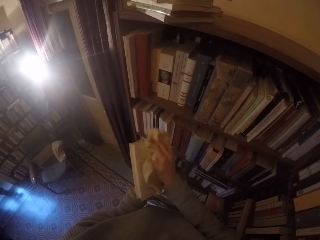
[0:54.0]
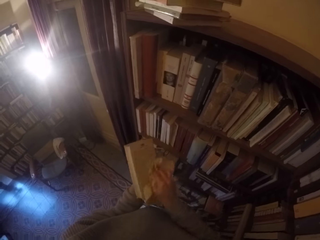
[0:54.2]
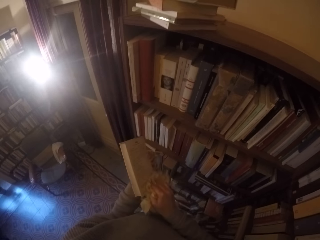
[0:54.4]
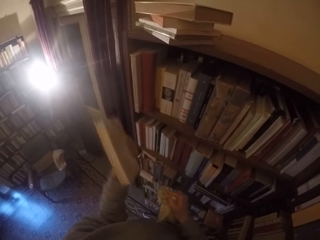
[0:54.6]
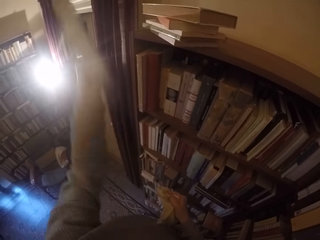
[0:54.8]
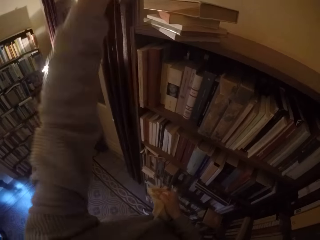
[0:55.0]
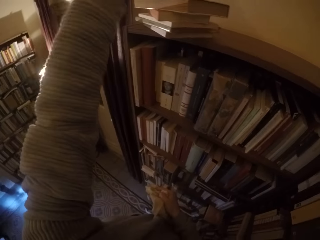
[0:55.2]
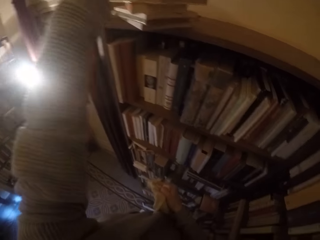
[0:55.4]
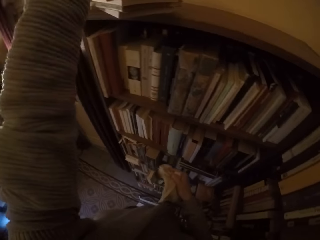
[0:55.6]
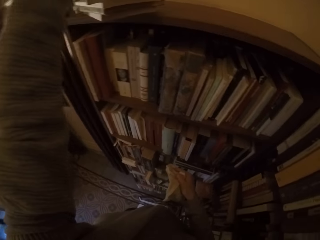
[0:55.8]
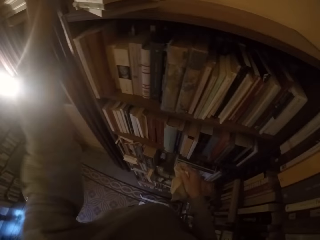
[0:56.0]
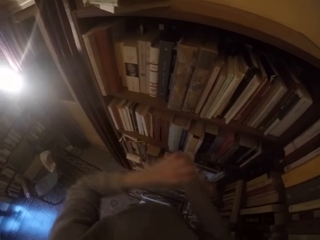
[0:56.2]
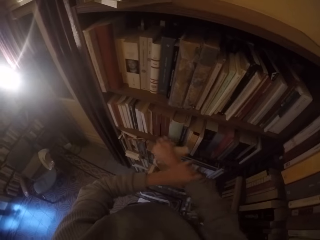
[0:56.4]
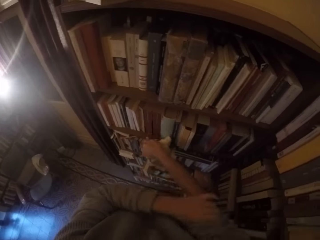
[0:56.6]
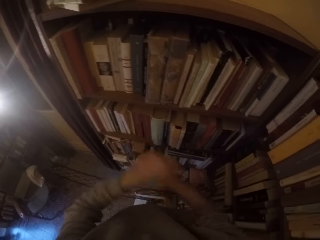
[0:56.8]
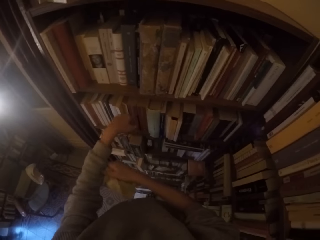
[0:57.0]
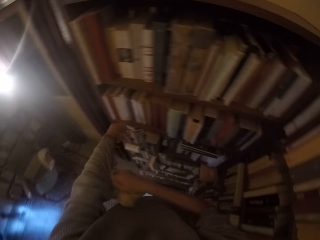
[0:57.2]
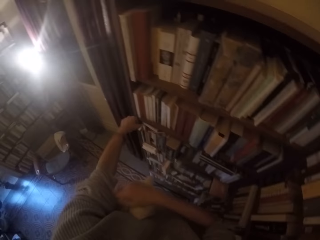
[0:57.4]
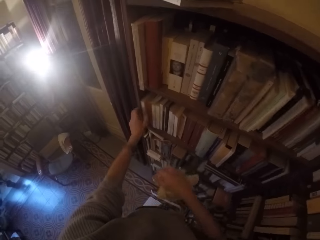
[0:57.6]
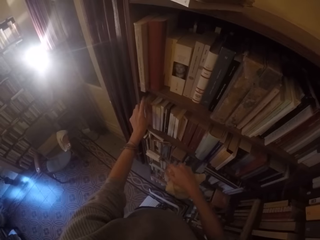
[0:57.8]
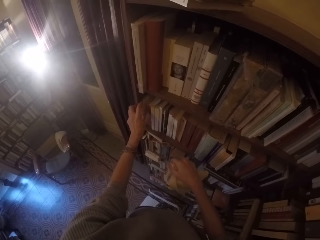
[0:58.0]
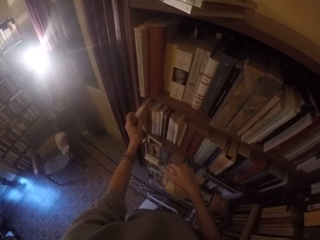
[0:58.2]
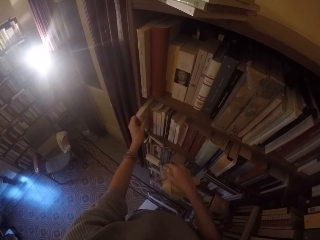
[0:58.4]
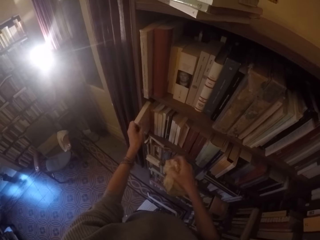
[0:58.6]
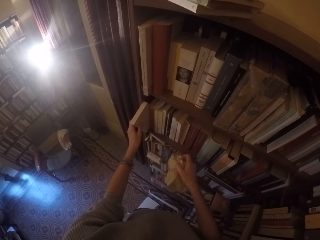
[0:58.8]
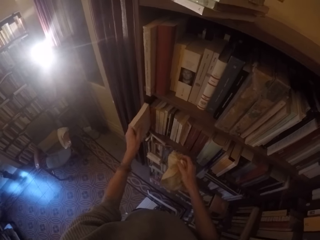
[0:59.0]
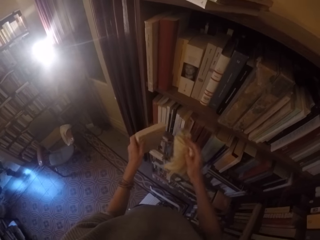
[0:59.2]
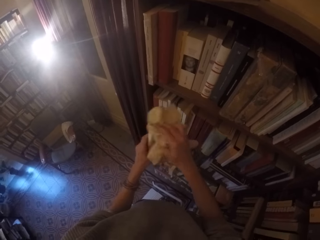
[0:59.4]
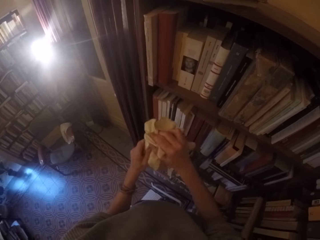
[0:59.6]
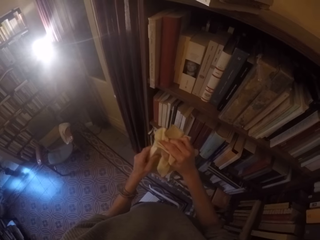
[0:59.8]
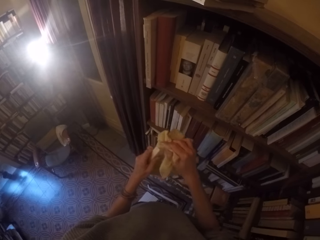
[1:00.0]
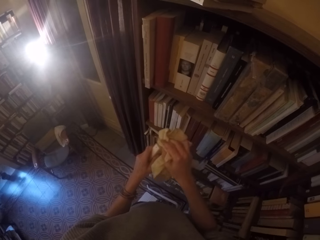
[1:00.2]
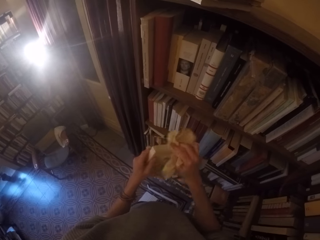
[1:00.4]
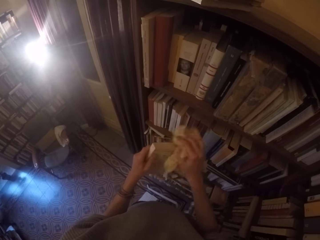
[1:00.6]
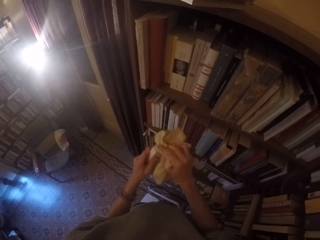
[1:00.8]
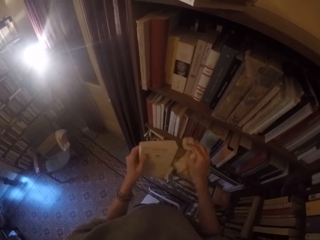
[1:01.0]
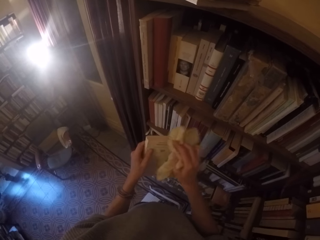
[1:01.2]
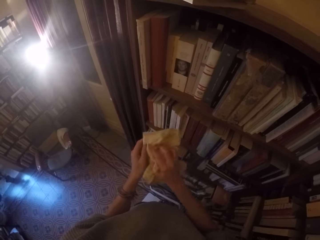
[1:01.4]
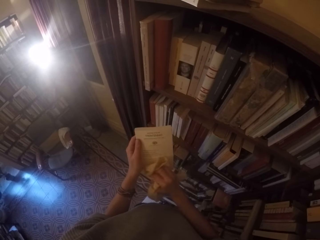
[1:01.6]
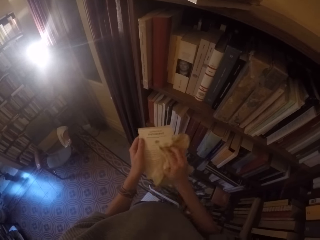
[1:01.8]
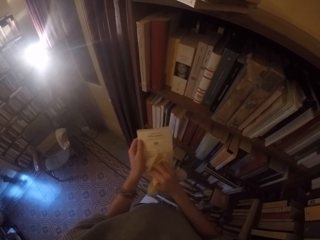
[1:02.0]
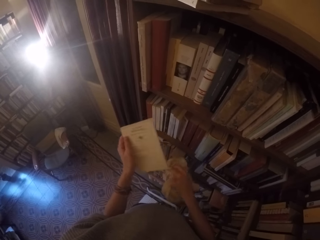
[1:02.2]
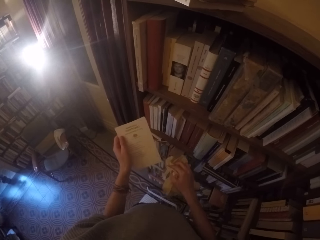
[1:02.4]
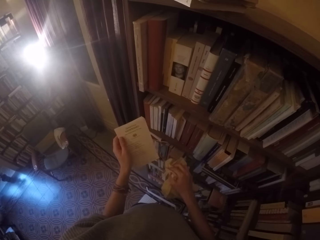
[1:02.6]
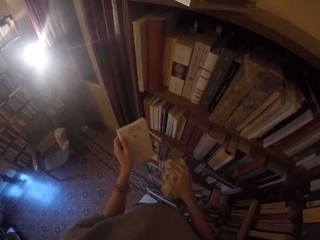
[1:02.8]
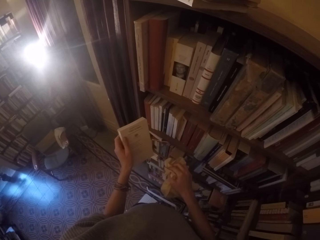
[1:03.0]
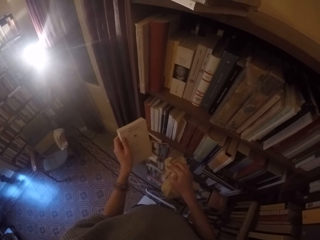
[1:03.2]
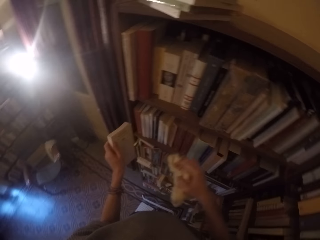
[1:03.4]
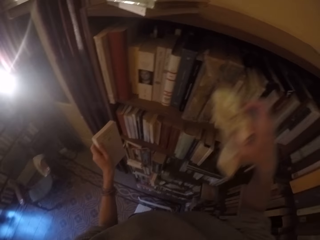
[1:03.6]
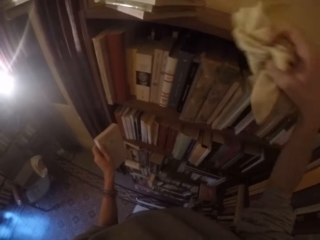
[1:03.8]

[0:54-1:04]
The camera wearer puts the book on the top of the shelf with his left hand. He rolls up the sleeves of his cloth. He picks another book from the shelf with his left hand. He wipes the book with the towel in his right hand.

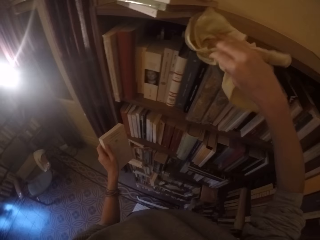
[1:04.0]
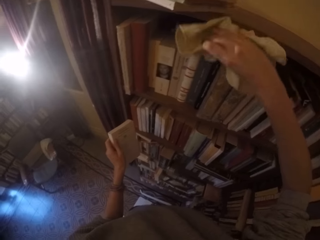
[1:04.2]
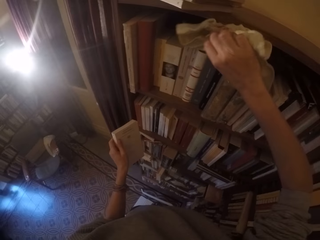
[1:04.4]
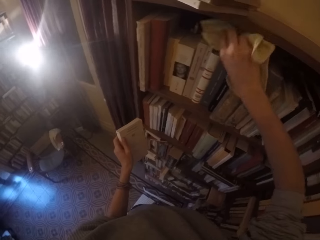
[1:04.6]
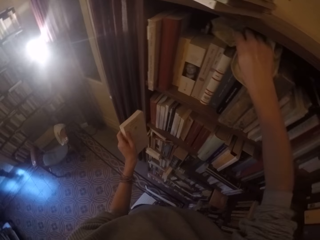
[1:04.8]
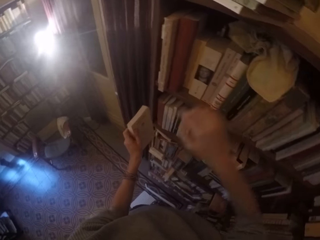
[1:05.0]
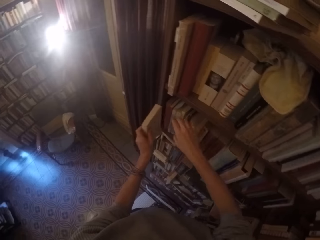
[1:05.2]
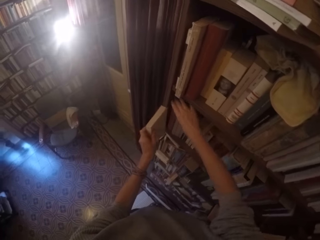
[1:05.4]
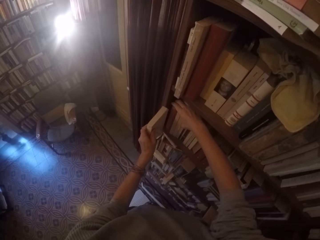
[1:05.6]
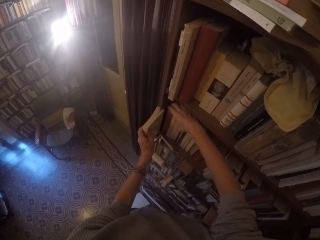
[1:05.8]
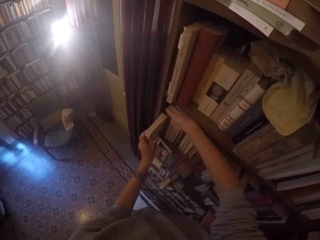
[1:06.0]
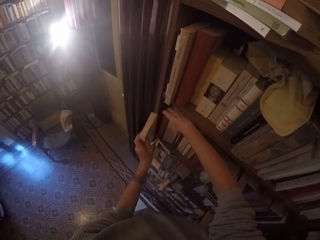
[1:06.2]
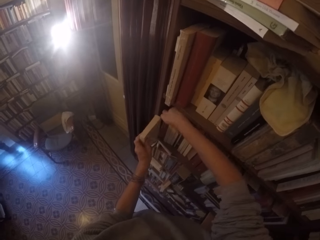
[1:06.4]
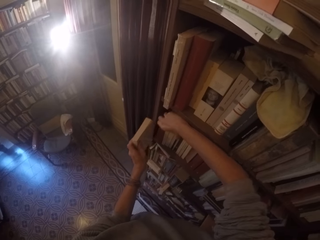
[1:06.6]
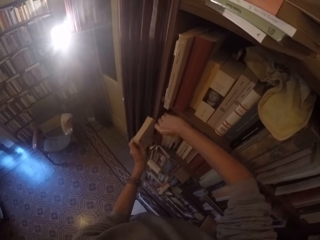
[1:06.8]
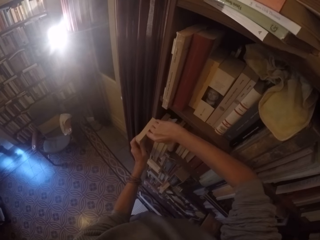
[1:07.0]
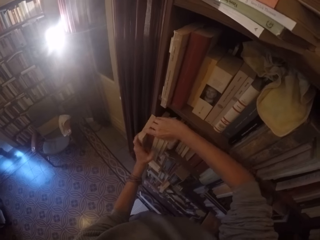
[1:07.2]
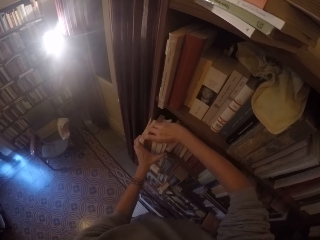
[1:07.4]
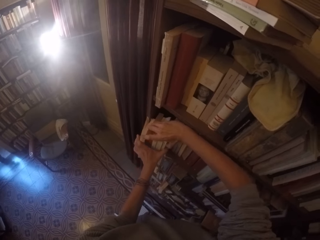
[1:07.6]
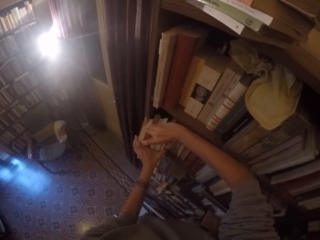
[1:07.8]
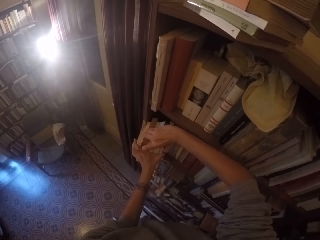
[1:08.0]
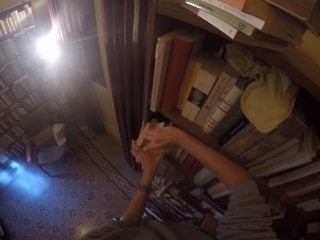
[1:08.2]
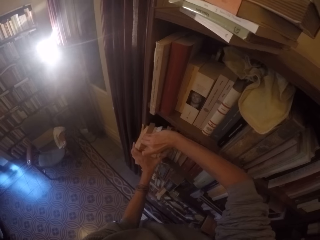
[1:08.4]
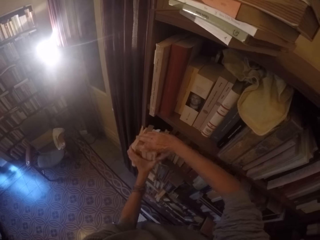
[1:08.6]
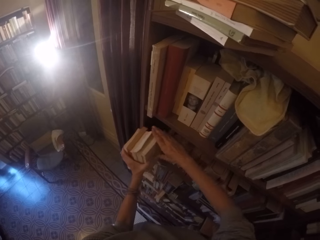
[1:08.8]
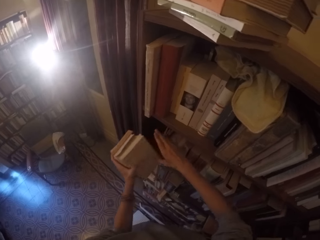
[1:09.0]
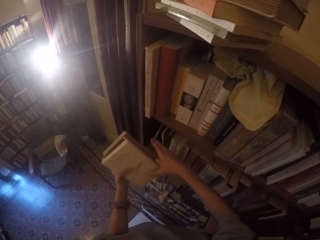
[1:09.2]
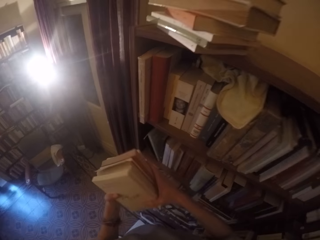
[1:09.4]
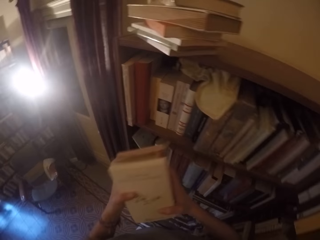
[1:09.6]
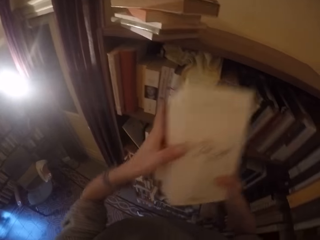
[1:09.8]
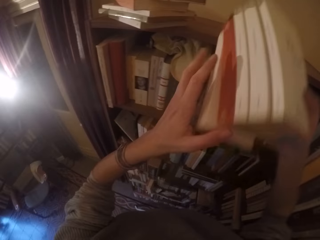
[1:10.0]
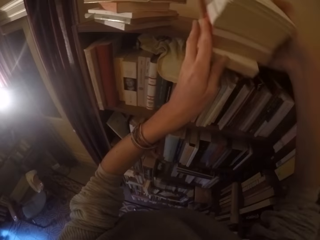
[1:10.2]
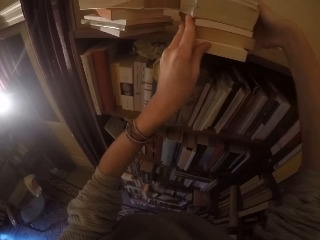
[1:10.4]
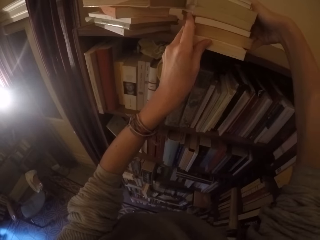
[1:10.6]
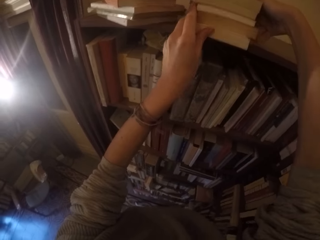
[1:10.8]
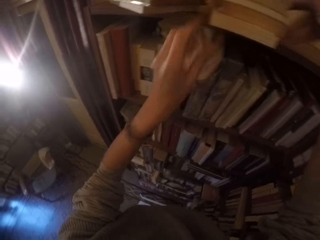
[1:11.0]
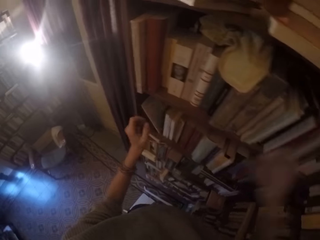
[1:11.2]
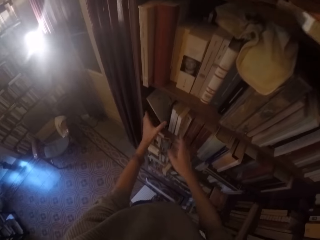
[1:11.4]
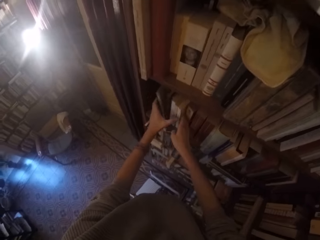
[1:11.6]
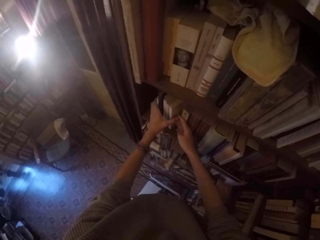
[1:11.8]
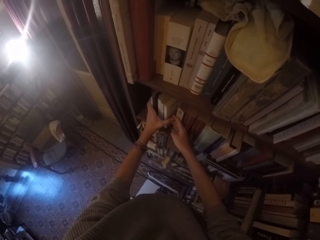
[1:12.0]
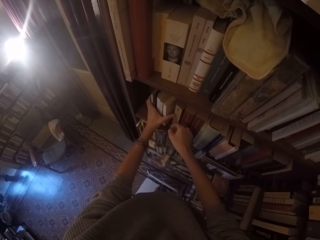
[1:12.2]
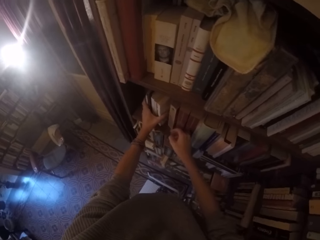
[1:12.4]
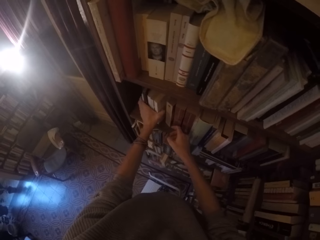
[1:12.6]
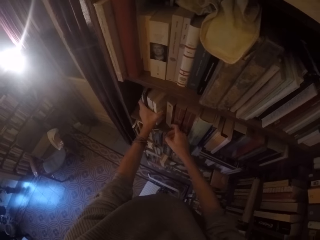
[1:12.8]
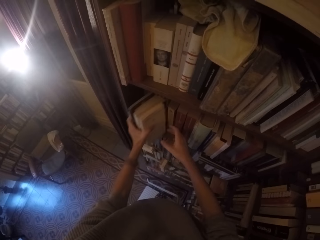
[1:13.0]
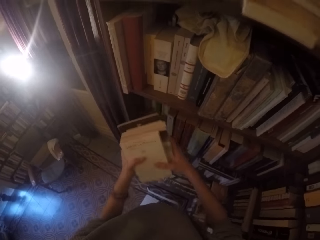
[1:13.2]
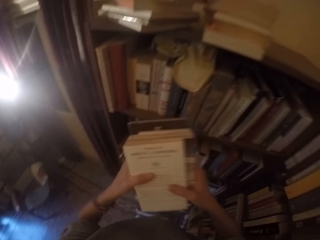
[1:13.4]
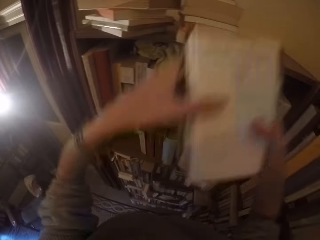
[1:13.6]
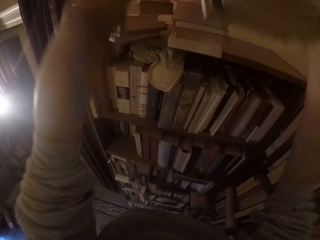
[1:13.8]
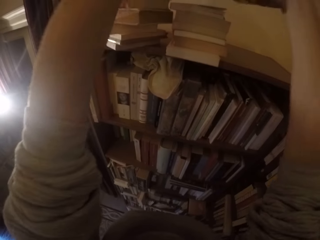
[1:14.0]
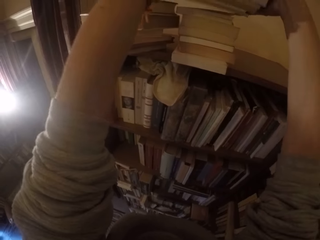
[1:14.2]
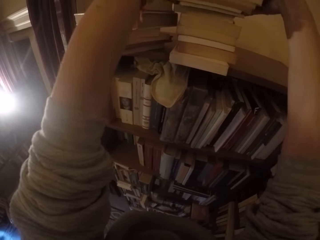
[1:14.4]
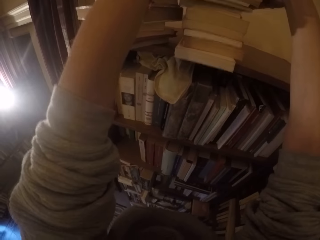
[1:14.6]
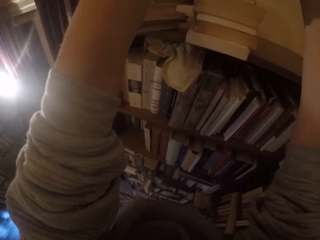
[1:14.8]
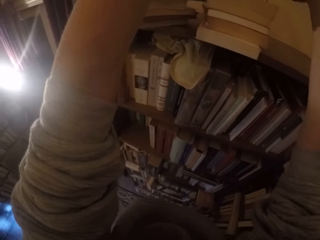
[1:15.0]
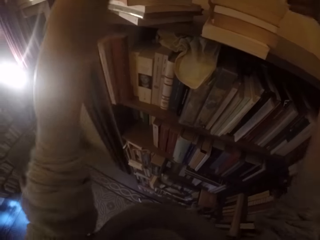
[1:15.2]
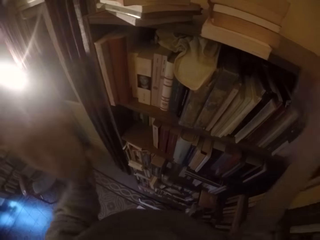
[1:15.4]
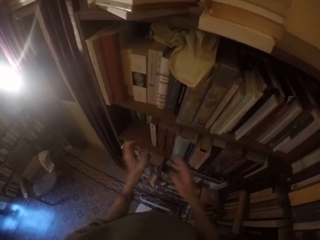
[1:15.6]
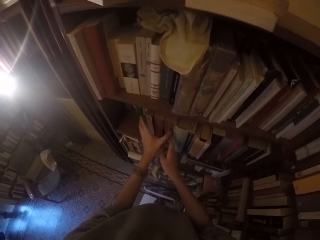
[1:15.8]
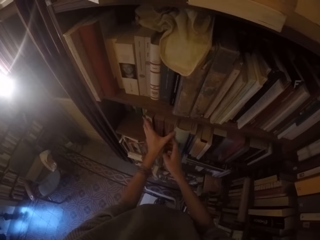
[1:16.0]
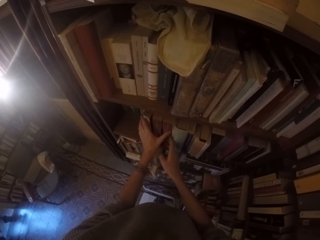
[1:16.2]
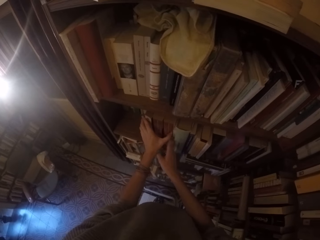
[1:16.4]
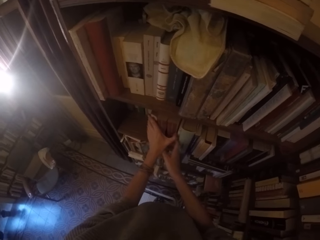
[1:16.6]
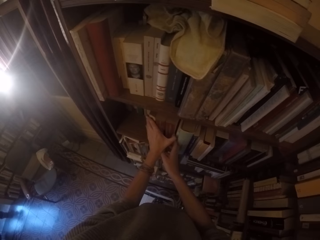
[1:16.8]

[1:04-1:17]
The camera wearer drops the towel in his right hand on the shelf. He picks seven books from the shelf with both hands. He puts the seven books on the top of the shelf with both hands. He picks five books from the shelf with both hands. He puts the five books on the top of the shelf with both hands.
